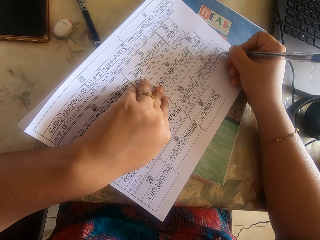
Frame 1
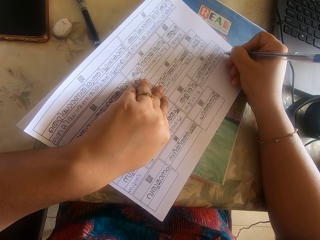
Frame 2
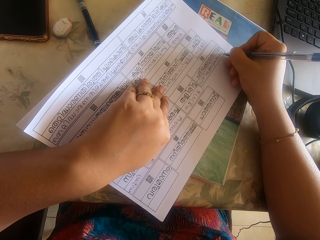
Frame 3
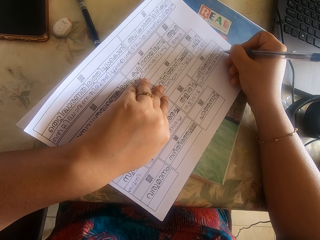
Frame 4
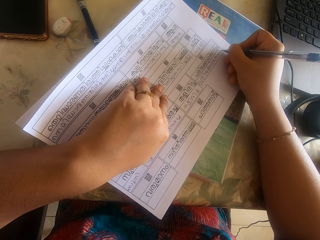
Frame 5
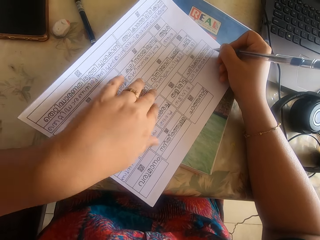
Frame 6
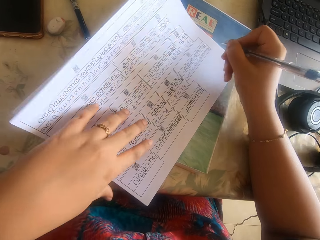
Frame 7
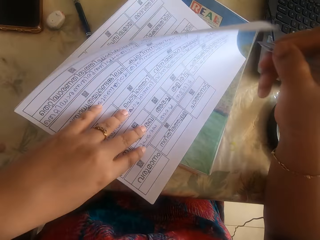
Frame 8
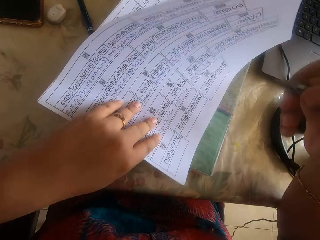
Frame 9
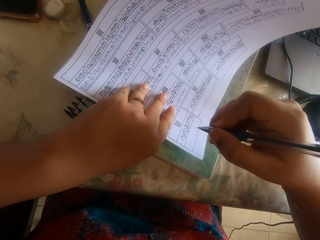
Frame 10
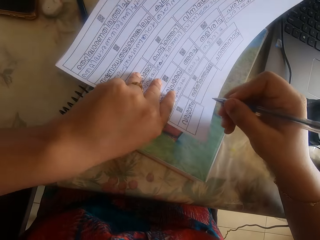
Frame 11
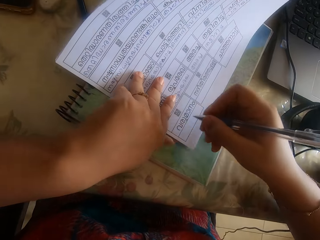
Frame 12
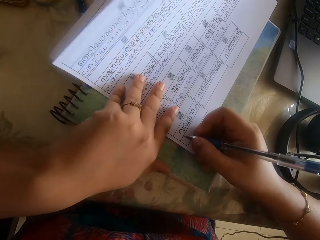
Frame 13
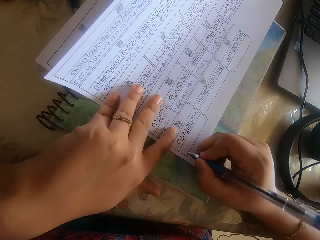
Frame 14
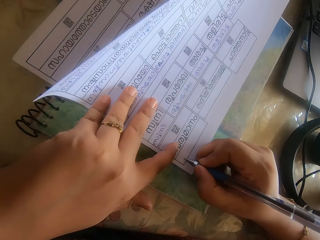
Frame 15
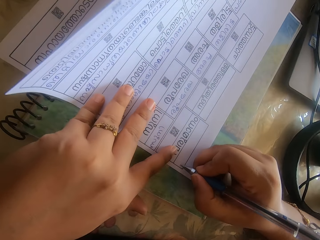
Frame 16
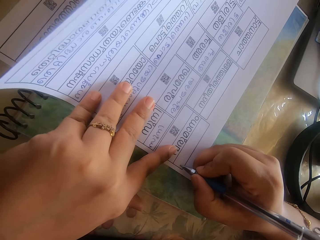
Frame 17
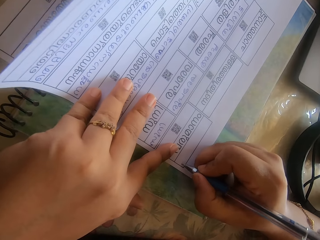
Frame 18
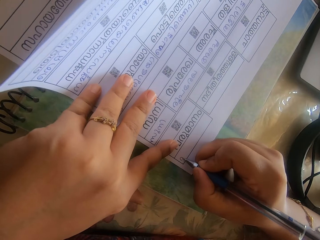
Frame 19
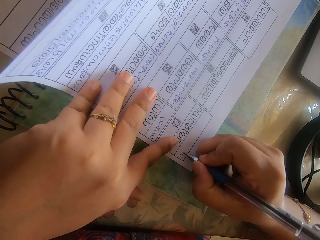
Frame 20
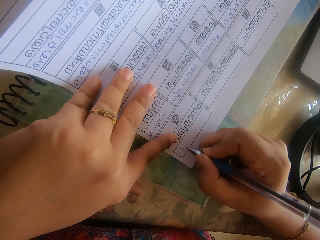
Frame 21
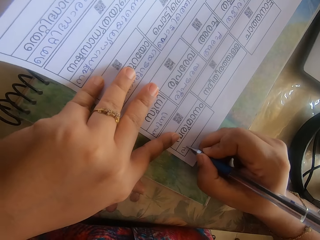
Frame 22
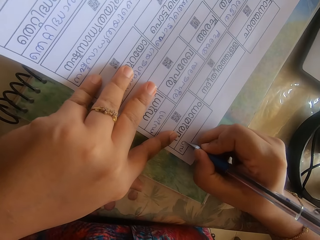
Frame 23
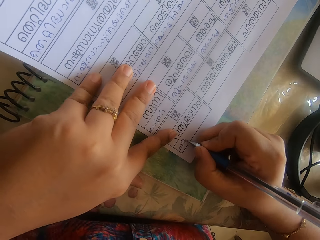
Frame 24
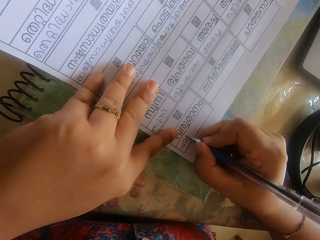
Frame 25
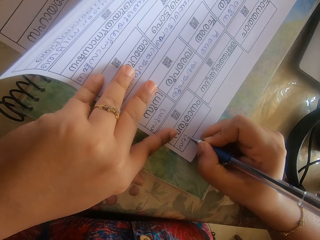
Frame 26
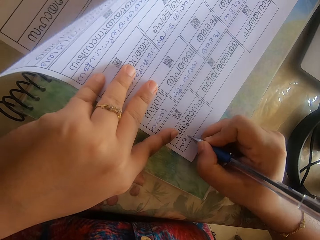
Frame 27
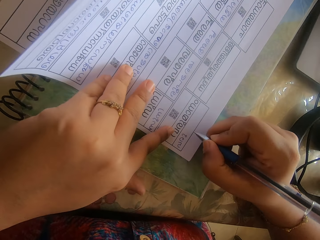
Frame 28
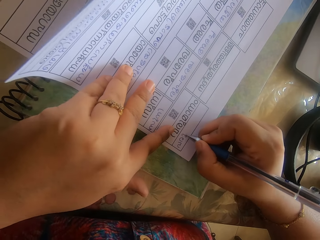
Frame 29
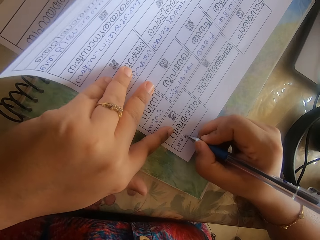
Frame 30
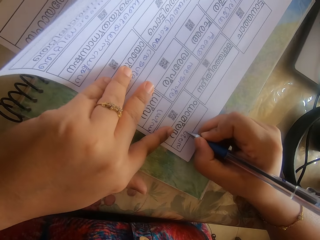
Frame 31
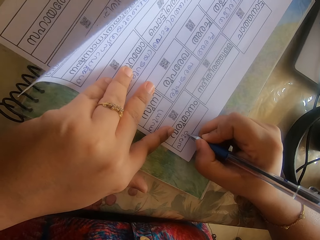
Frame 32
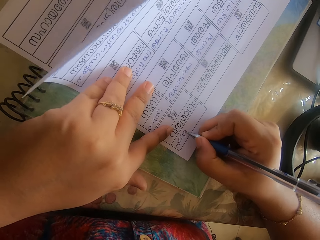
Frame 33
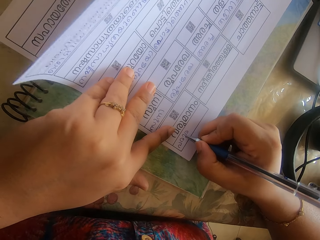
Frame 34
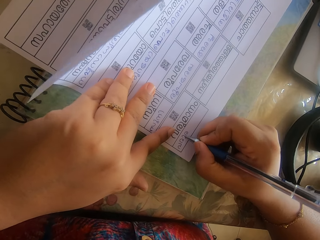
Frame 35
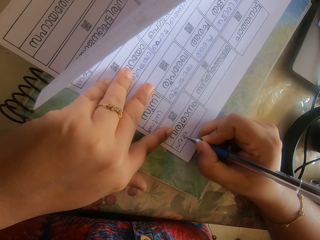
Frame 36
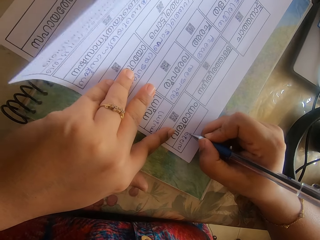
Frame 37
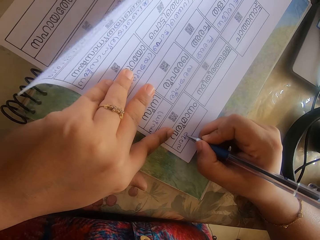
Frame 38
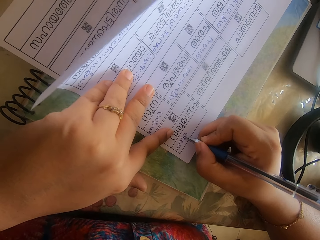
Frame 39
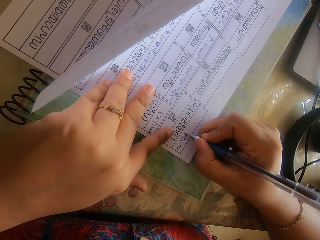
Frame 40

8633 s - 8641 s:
The camera wearer adjusts the paper on the table with her left hand. She writes on the paper with the pen in her right hand.

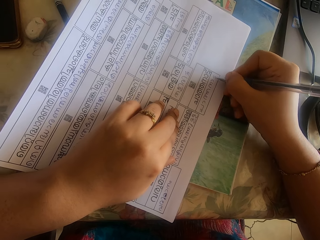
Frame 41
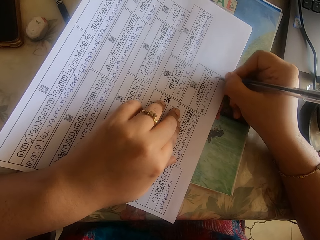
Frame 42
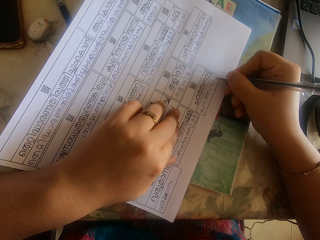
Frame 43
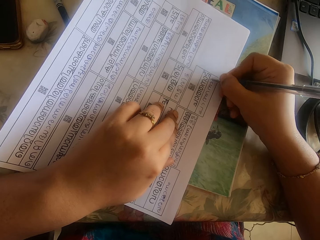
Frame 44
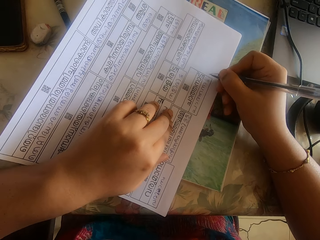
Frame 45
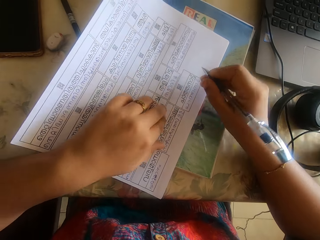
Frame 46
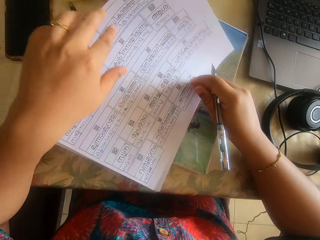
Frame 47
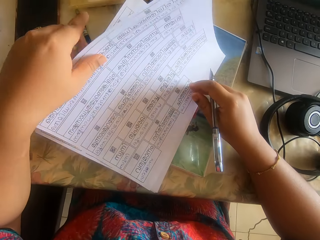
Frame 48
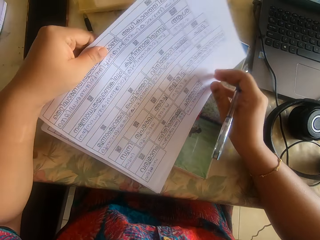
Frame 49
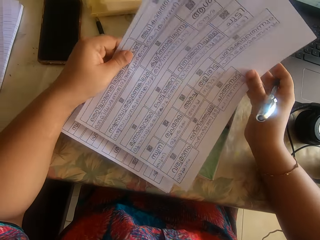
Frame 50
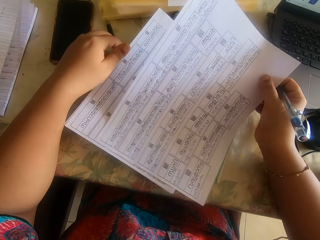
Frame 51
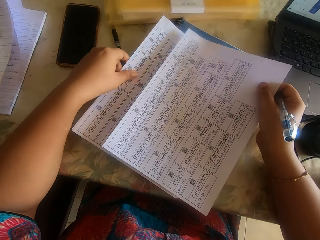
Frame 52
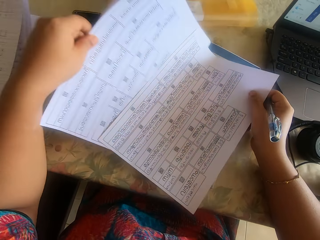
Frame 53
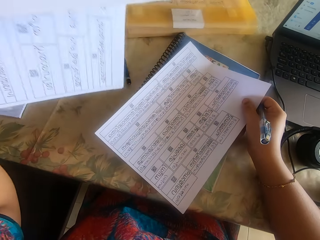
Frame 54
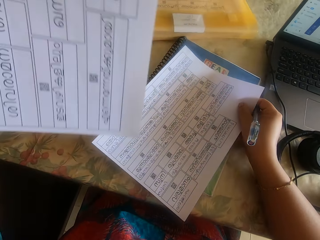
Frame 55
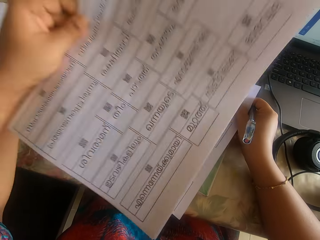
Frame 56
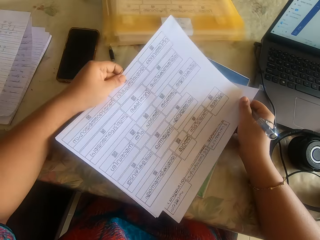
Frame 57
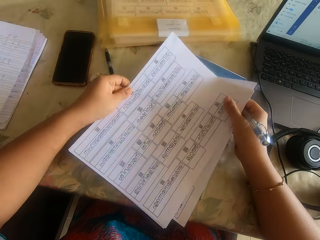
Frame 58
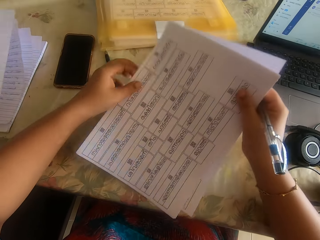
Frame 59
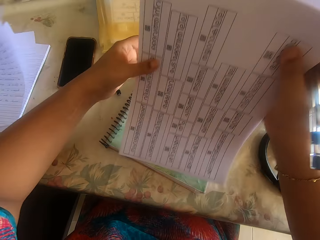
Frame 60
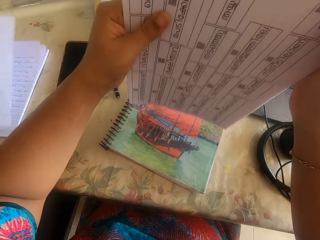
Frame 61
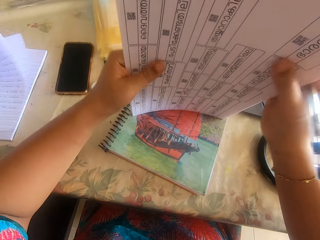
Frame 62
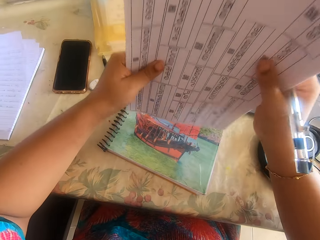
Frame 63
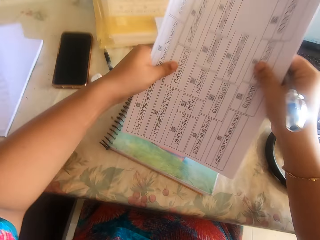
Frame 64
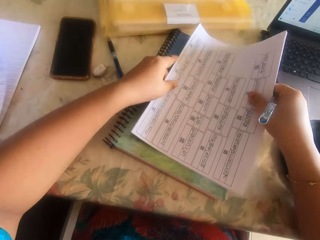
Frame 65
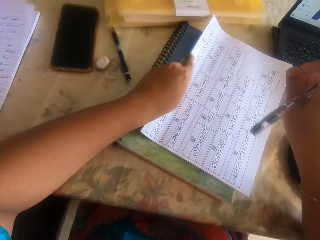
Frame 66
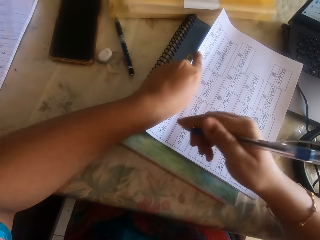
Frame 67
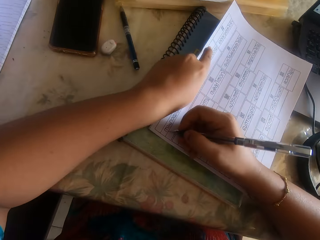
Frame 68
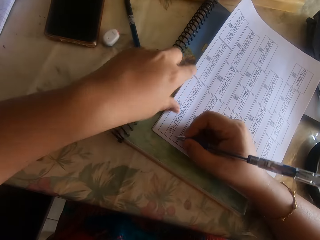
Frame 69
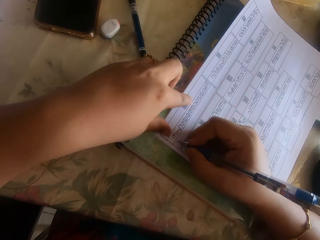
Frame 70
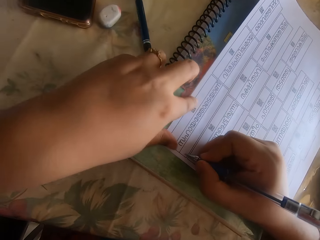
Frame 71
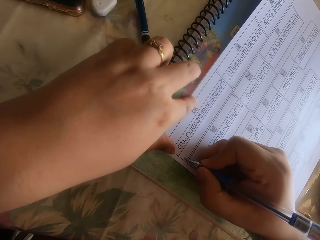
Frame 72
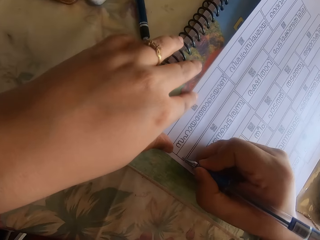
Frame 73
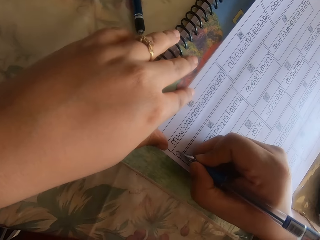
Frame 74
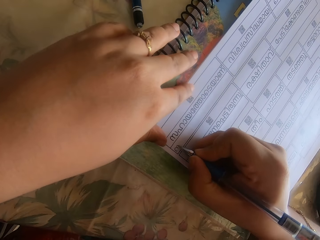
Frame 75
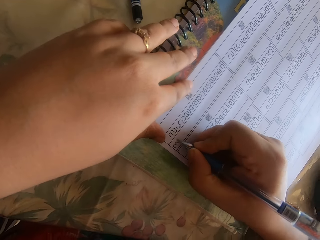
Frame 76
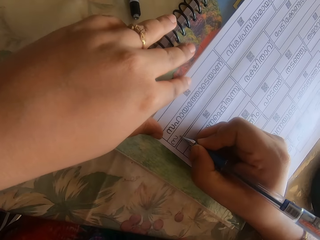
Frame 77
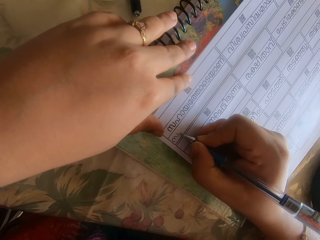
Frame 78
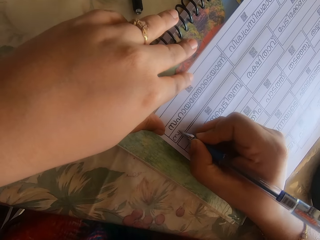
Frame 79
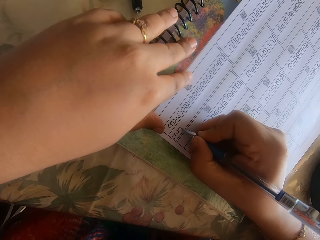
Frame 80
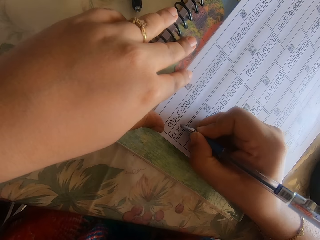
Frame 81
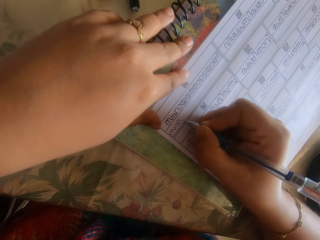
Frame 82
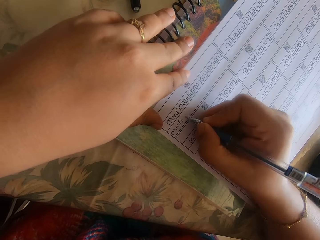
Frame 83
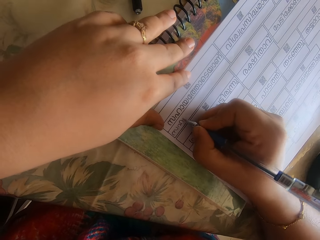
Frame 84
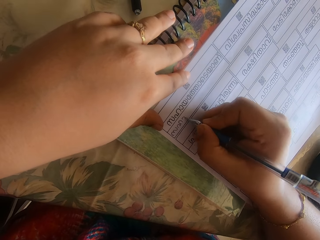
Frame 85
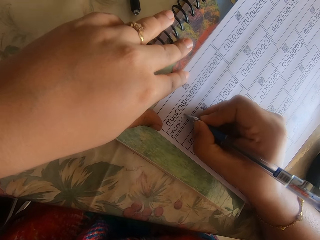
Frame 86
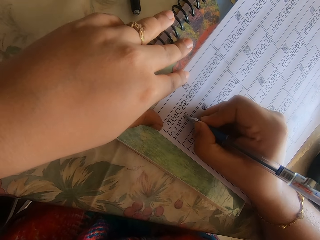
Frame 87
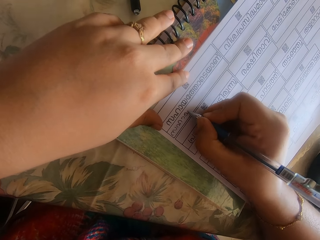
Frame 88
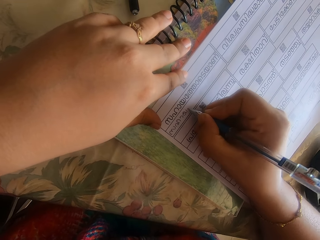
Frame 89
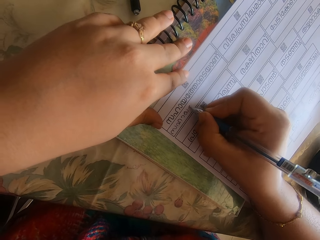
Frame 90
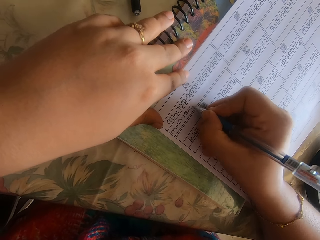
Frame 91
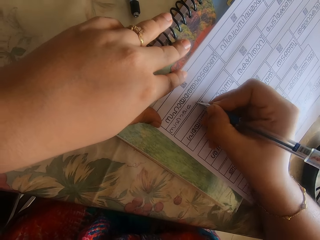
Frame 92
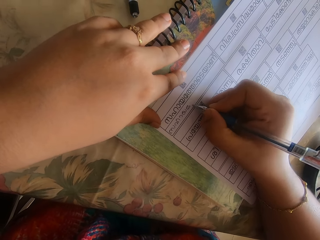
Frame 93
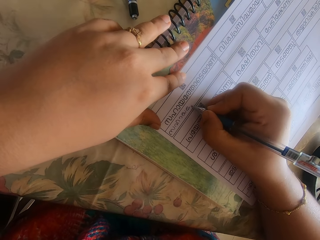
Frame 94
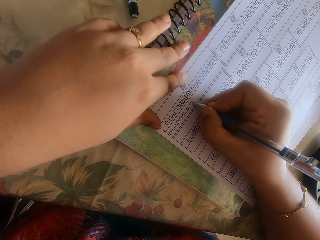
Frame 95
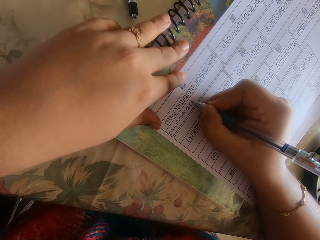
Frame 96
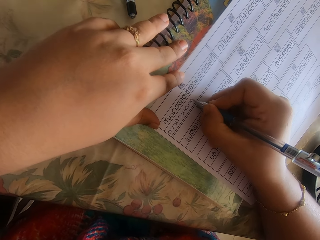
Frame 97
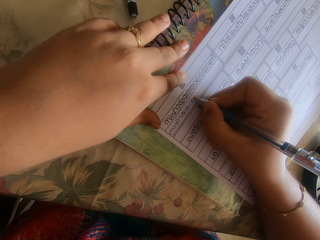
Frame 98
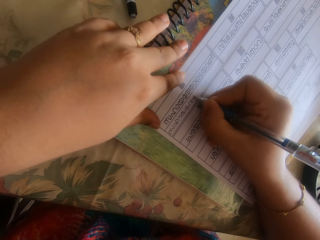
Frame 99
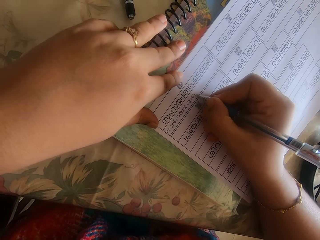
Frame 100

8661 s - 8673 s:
The camera wearer lifts up the paper. She passes the paper from her left hand to her right hand. She shuffles papers with both hands. She takes a paper. She places the papers on a book on the table with both hands. She writes on the paper on the table with the pen in her right hand.
